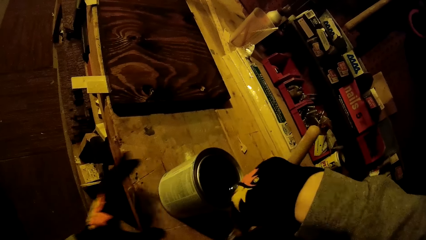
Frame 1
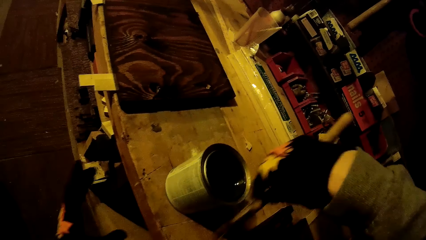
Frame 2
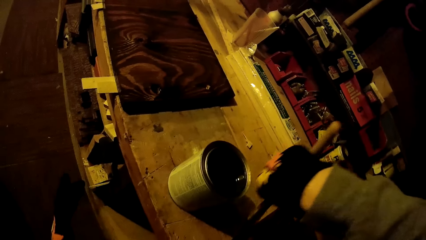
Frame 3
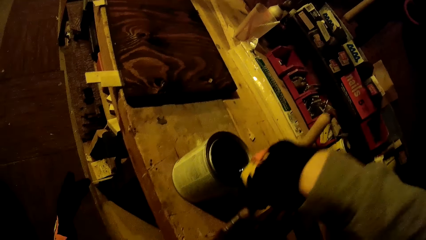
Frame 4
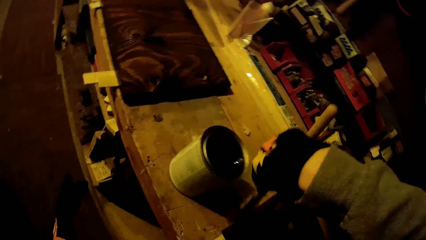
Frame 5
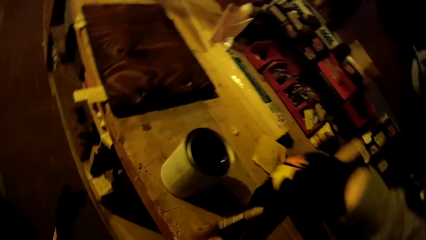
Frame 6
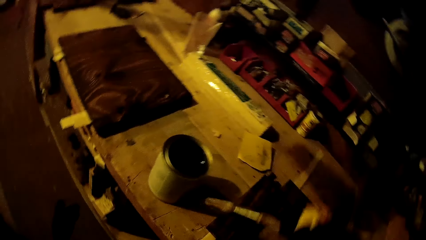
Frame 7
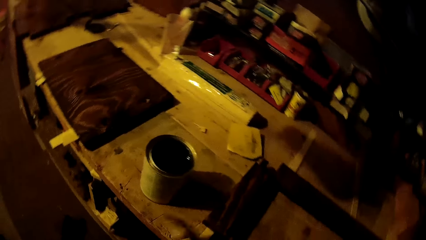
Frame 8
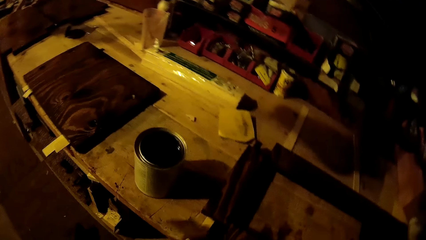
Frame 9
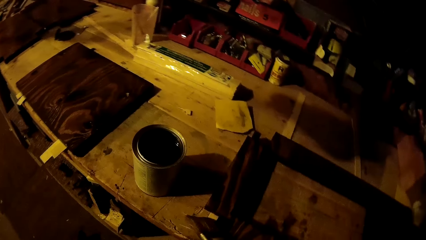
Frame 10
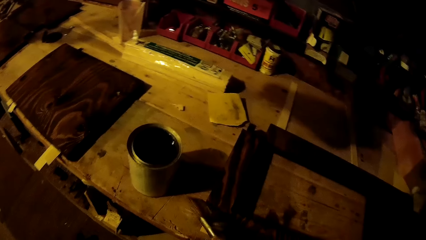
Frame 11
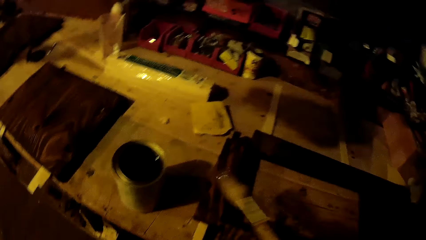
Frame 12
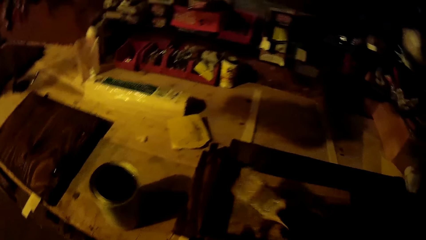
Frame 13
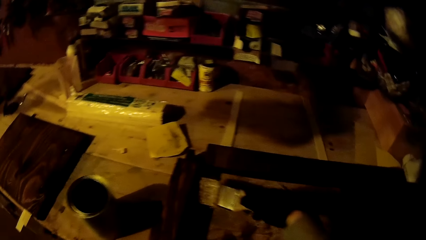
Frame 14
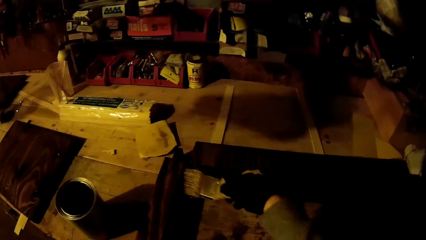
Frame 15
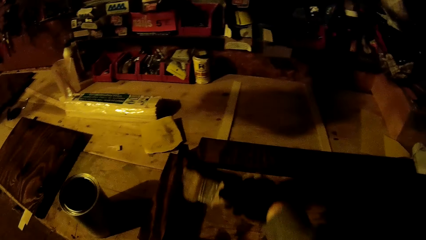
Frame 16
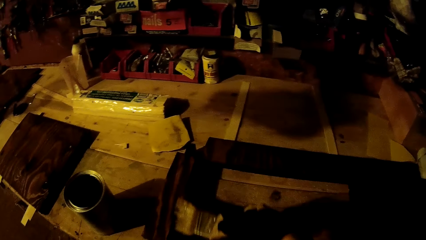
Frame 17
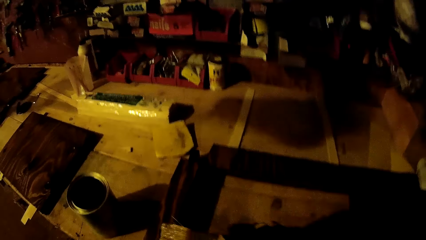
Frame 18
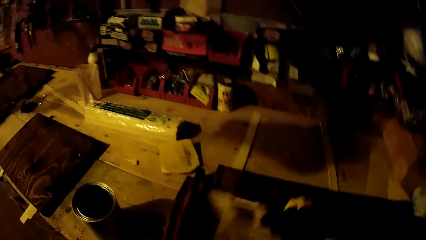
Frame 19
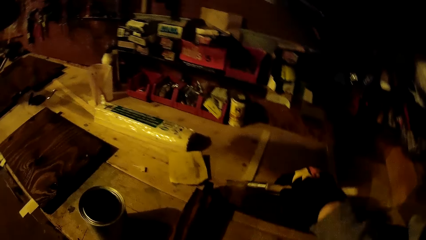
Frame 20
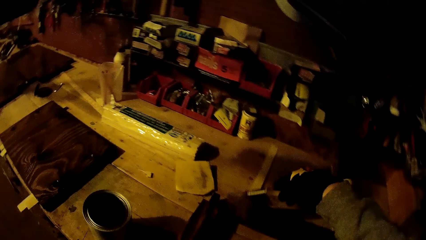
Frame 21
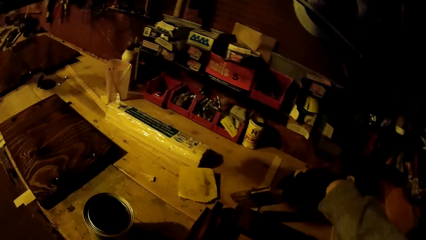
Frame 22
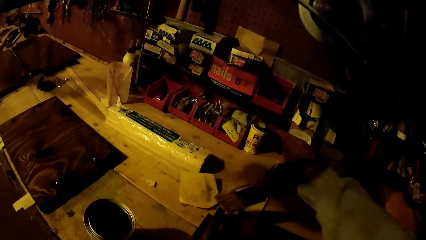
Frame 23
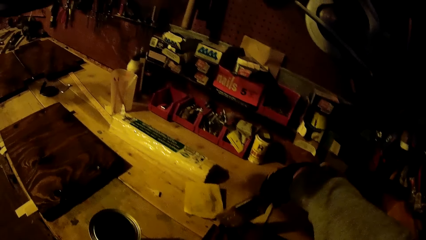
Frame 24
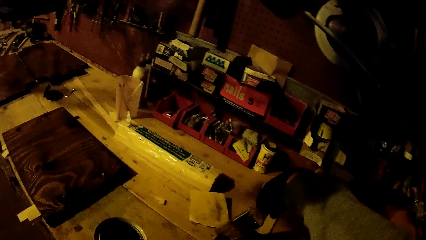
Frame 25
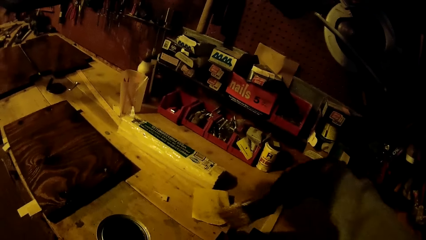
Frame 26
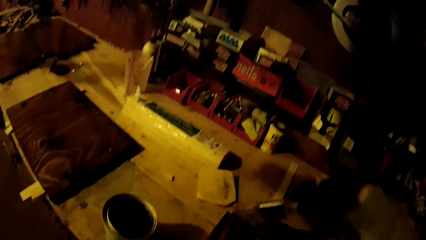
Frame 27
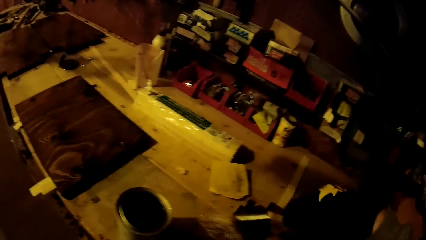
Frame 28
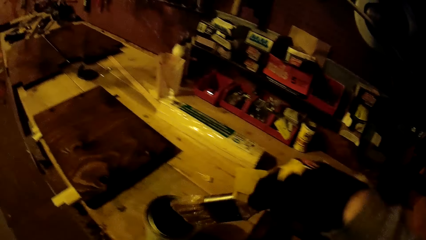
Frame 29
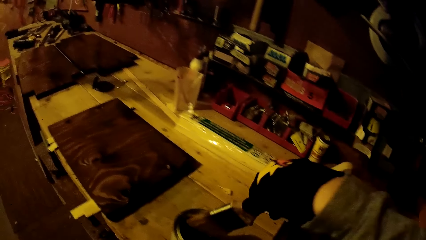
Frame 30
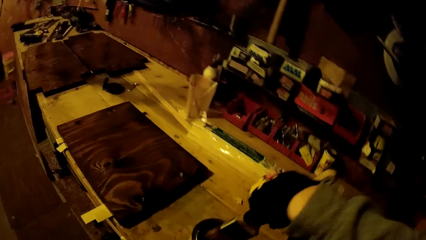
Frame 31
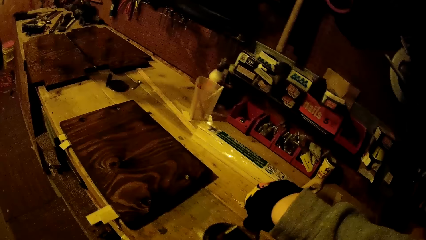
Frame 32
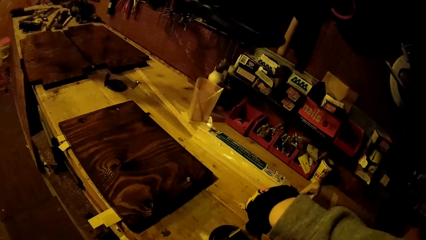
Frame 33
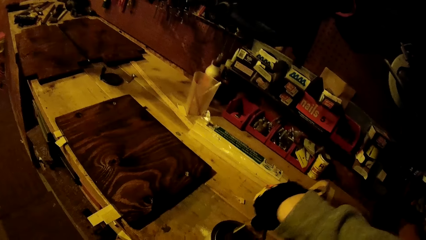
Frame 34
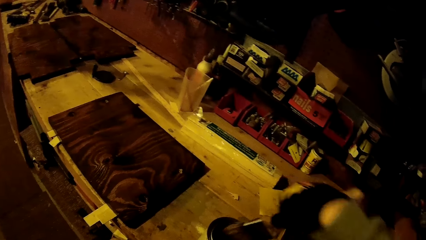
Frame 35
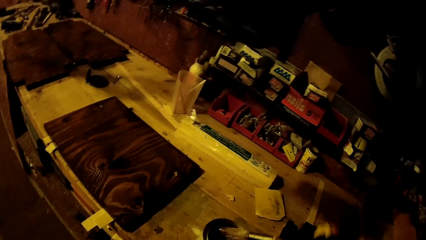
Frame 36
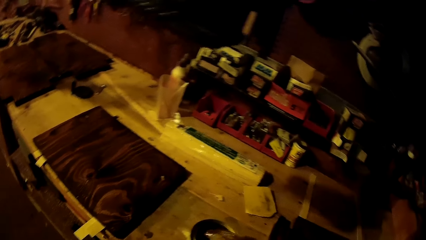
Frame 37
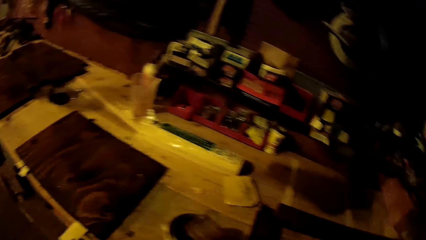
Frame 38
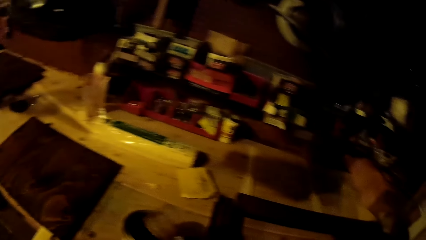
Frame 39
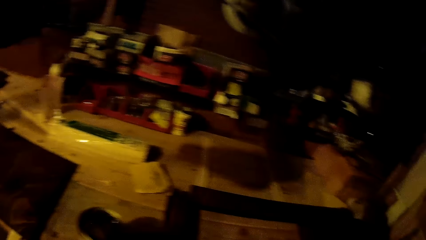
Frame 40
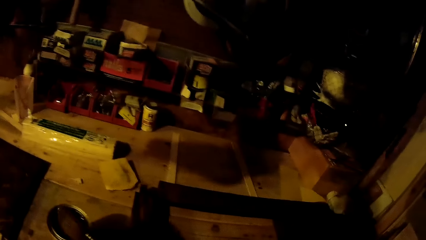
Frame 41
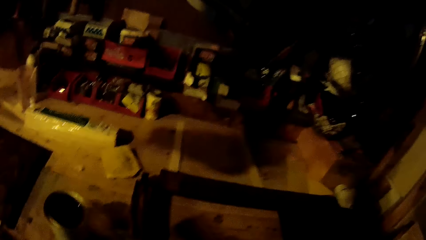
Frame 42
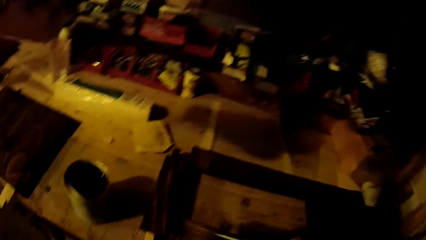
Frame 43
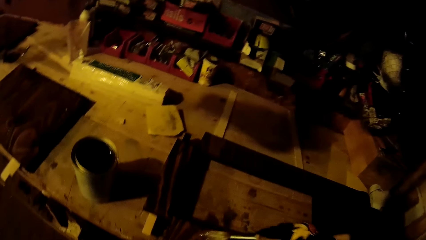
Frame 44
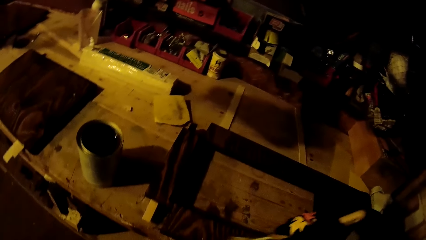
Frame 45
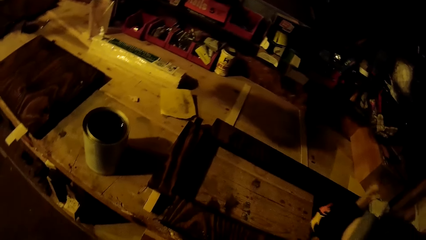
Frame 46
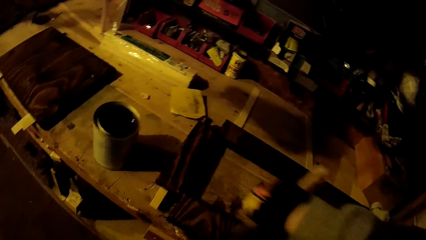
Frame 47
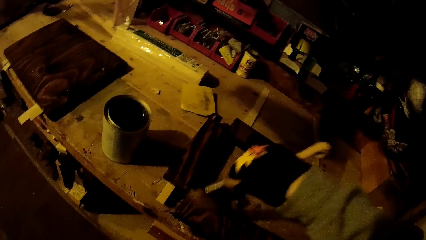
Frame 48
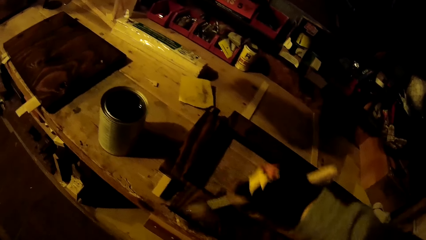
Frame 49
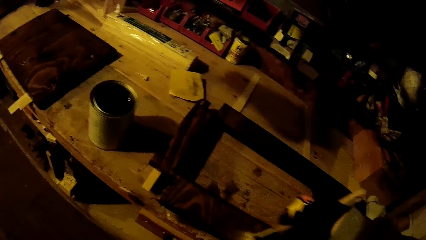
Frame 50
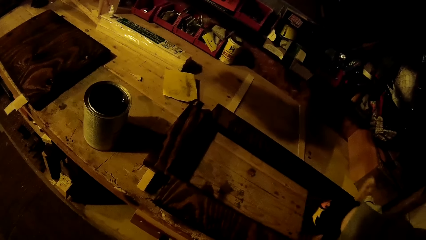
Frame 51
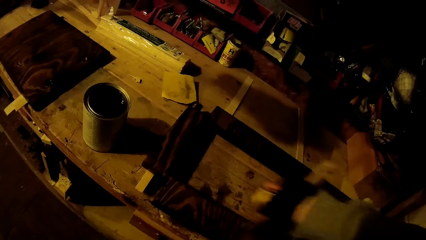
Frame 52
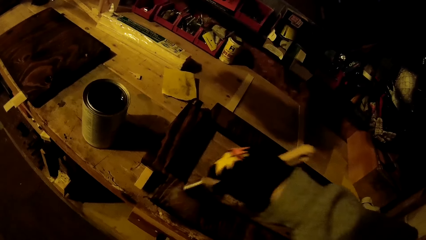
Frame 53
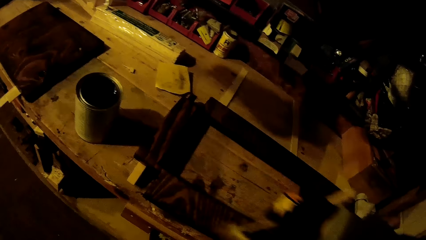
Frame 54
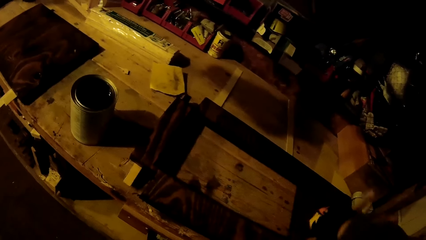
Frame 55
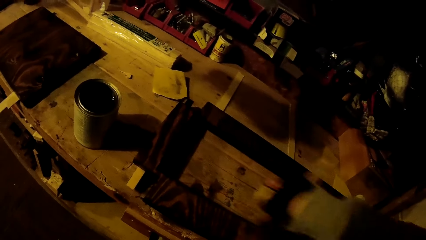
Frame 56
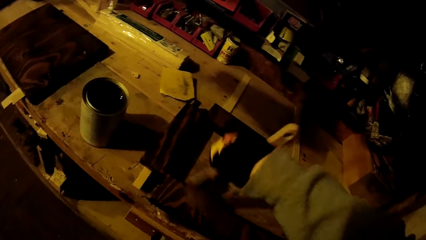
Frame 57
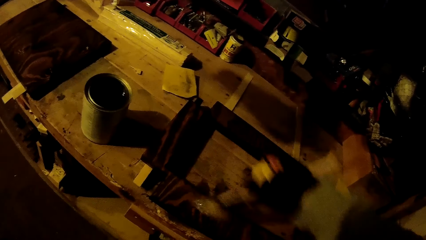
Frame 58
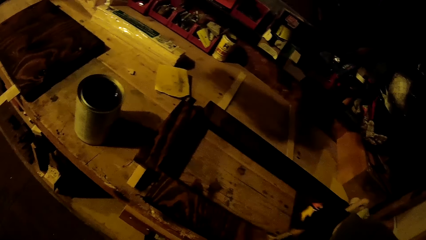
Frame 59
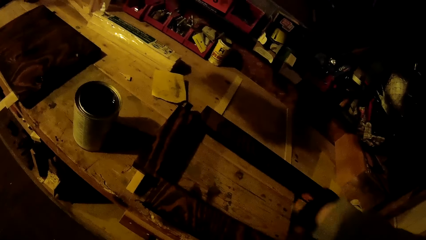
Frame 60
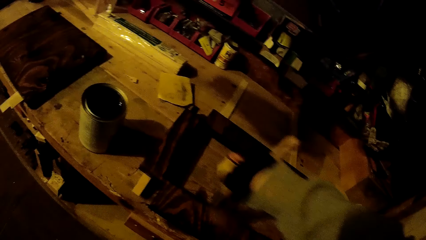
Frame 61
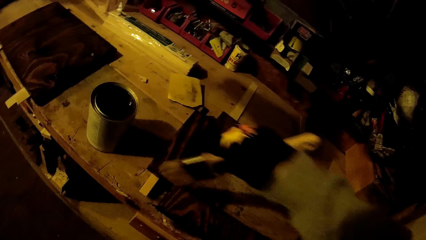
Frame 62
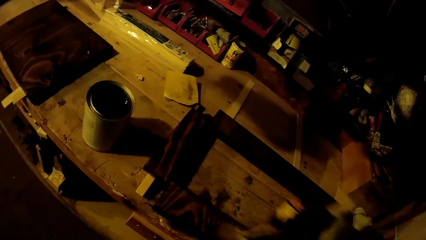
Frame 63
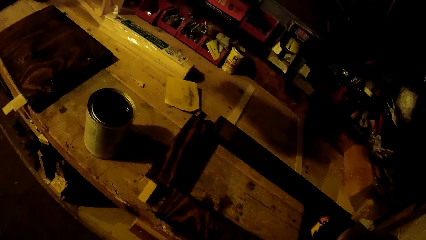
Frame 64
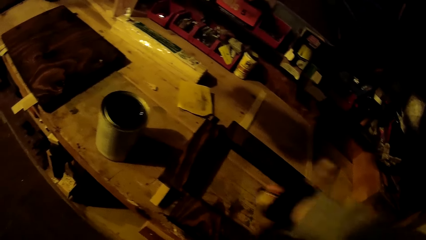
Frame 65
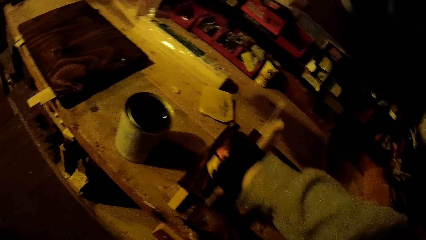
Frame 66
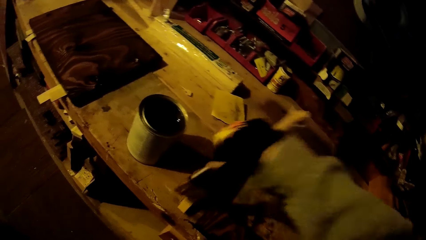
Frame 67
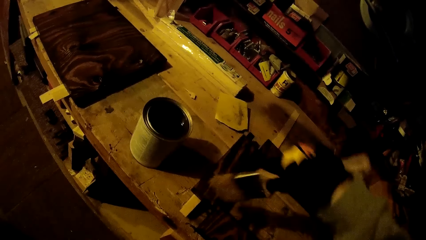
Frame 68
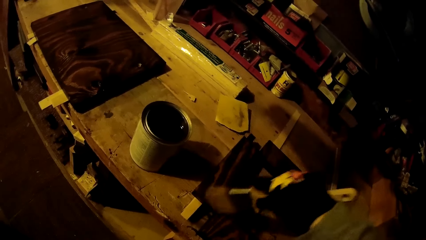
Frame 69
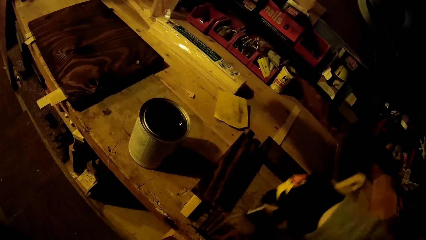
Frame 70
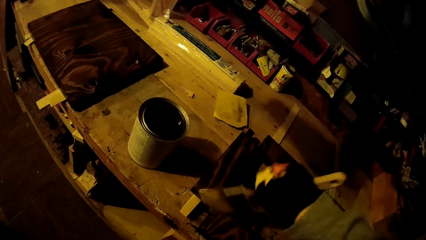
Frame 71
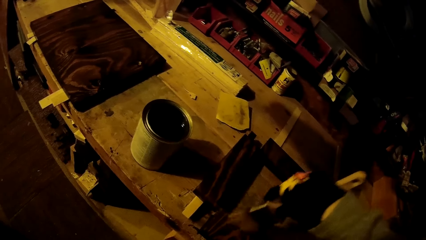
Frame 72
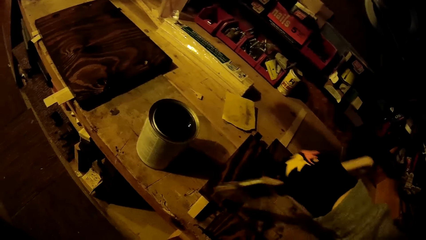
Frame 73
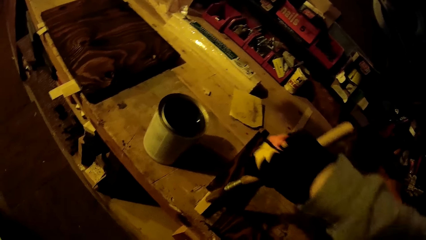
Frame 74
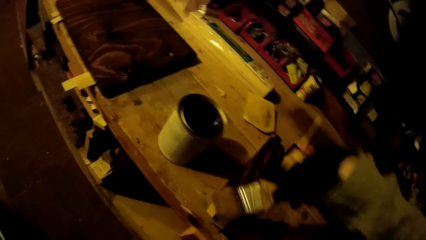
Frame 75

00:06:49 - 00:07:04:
The camera wearer holds the wood stain with his gloved left hand. He applies turpentine on the piece of wood with the paintbrush. He takes his gloved left hand off the wood stain. He applies turpentine on the piece of wood with the paintbrush. He dips the paintbrush in his gloved right hand in the wood stain on the work table. He paints the plank on the work table with the paintbrush in his gloved right hand.
